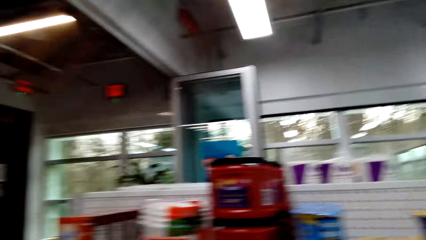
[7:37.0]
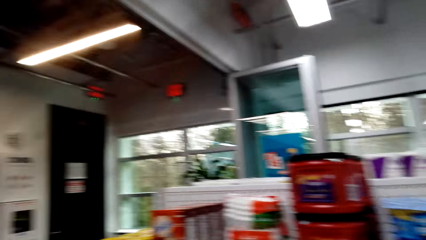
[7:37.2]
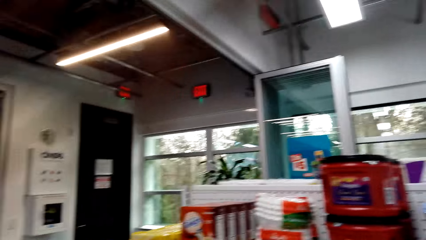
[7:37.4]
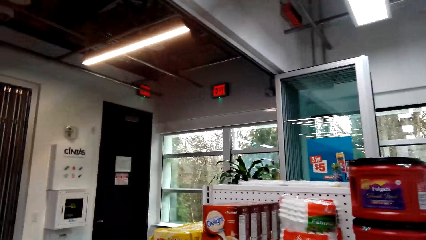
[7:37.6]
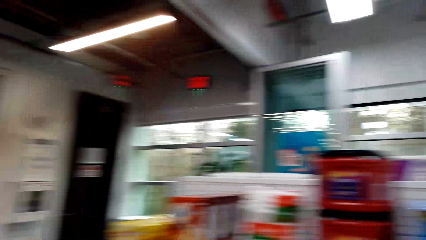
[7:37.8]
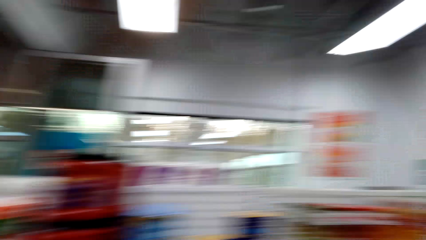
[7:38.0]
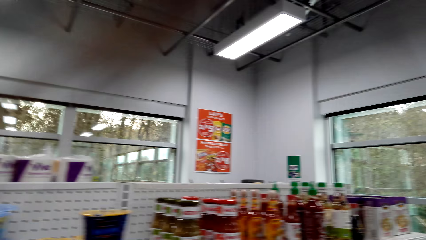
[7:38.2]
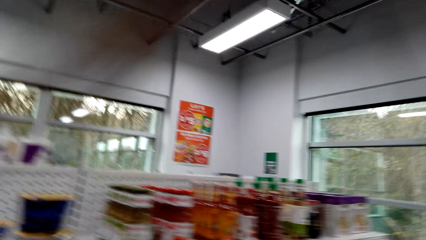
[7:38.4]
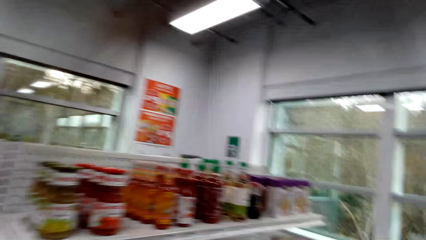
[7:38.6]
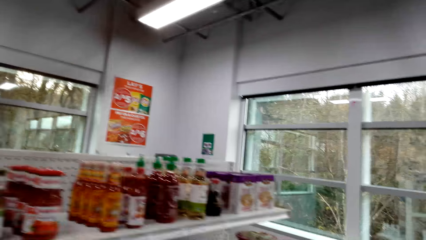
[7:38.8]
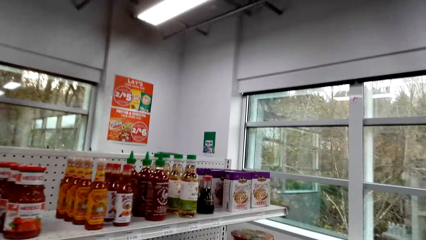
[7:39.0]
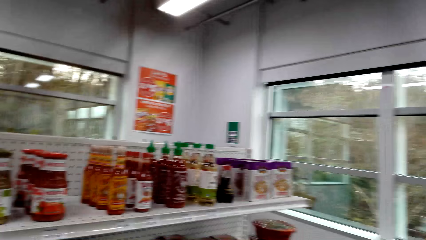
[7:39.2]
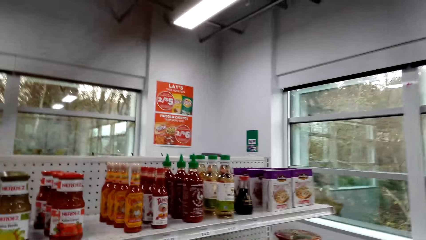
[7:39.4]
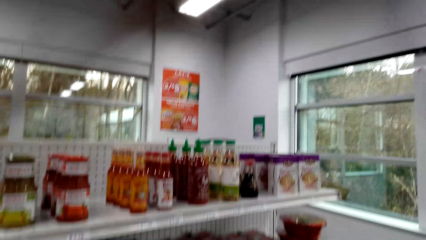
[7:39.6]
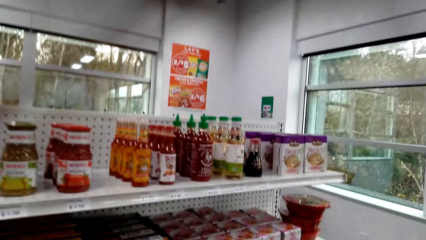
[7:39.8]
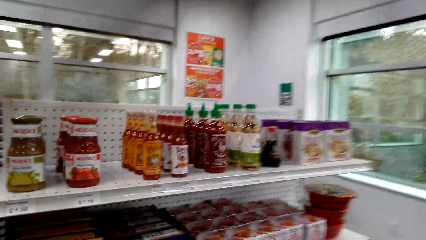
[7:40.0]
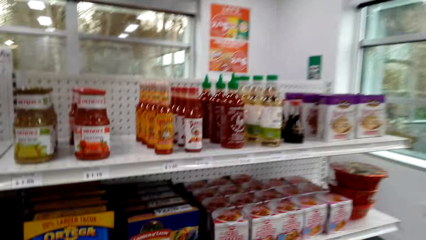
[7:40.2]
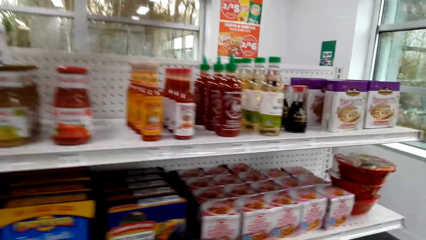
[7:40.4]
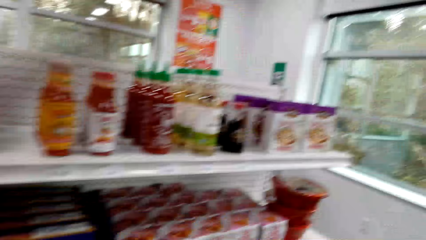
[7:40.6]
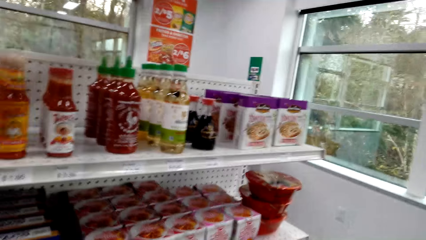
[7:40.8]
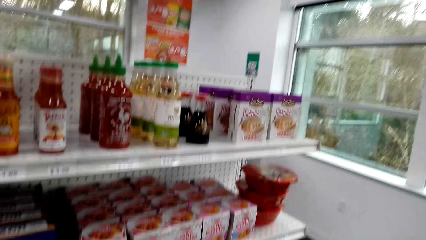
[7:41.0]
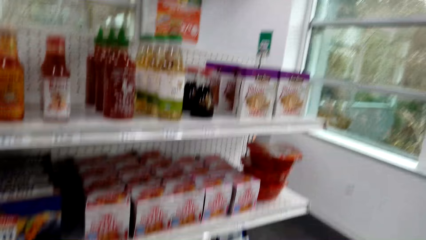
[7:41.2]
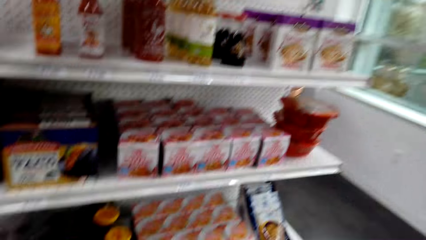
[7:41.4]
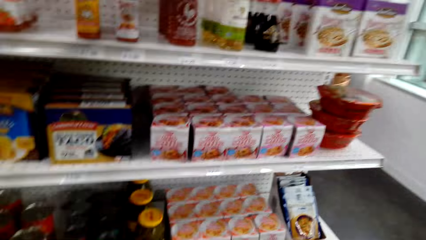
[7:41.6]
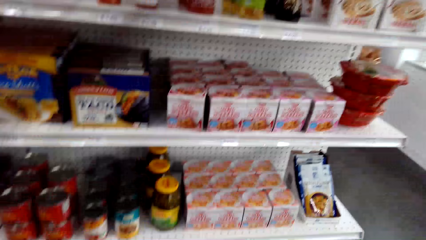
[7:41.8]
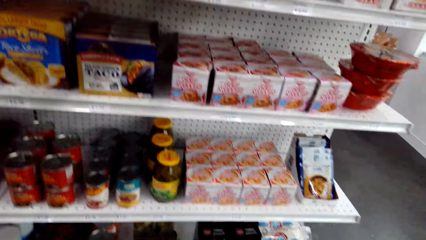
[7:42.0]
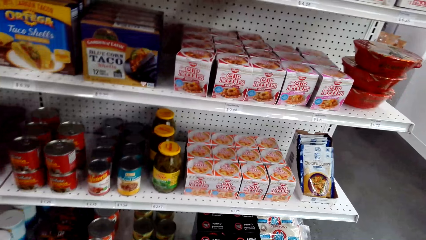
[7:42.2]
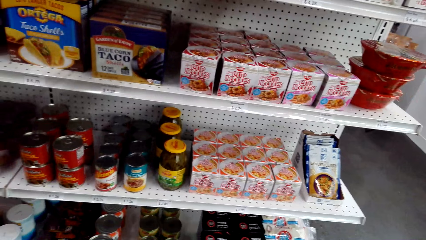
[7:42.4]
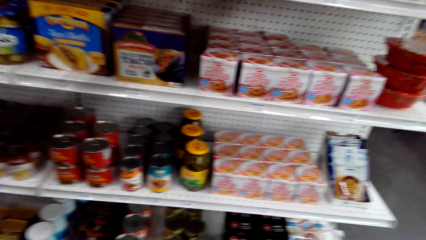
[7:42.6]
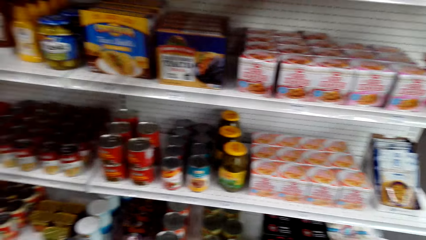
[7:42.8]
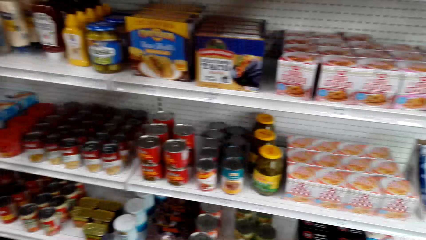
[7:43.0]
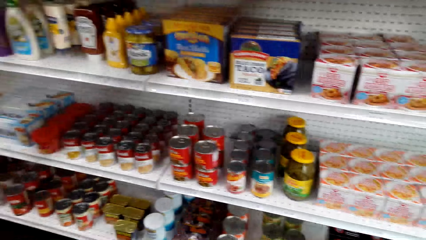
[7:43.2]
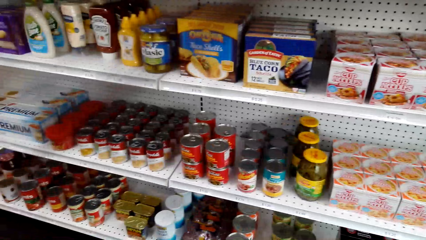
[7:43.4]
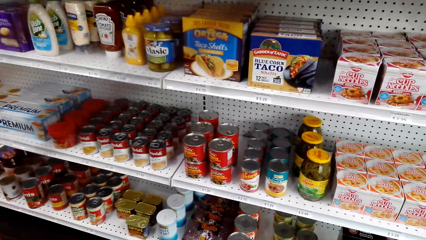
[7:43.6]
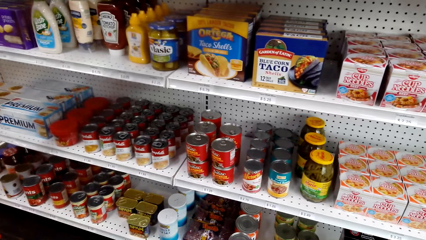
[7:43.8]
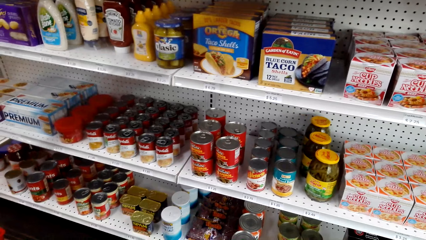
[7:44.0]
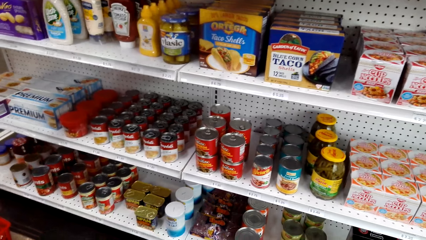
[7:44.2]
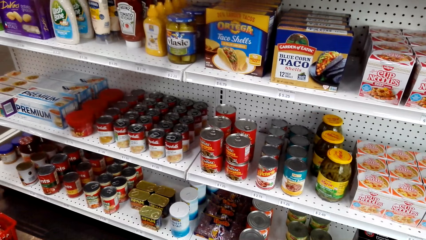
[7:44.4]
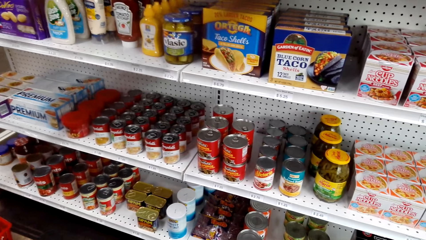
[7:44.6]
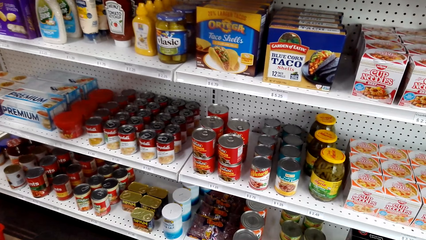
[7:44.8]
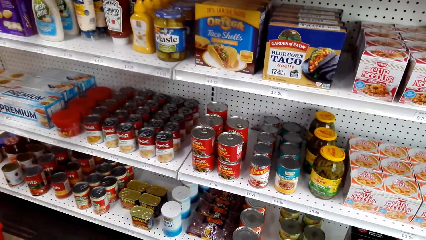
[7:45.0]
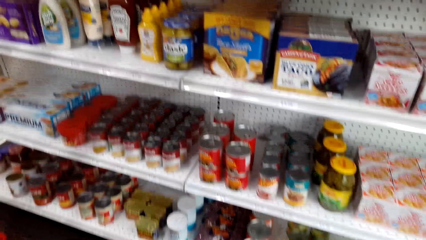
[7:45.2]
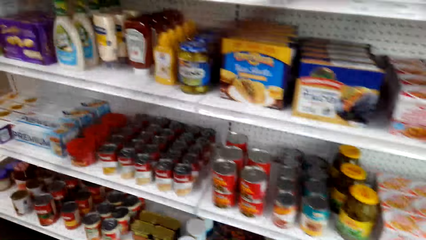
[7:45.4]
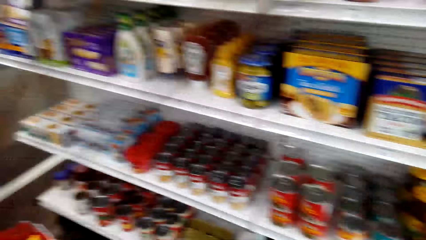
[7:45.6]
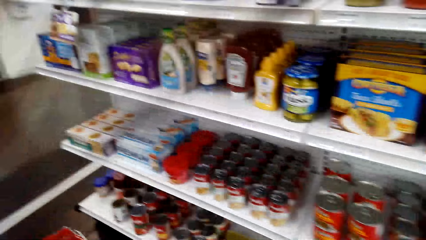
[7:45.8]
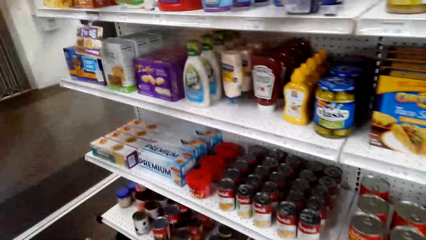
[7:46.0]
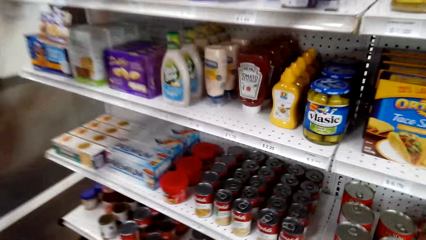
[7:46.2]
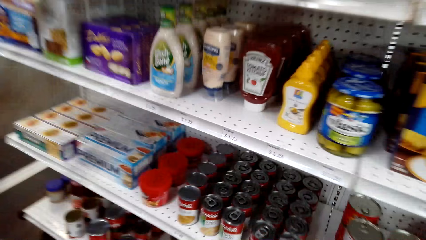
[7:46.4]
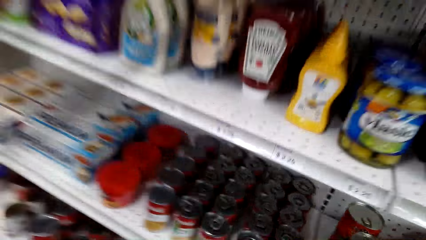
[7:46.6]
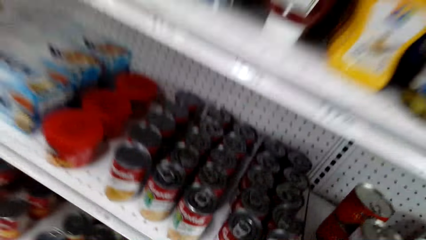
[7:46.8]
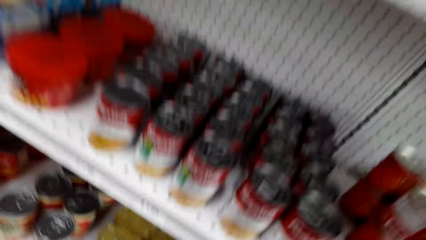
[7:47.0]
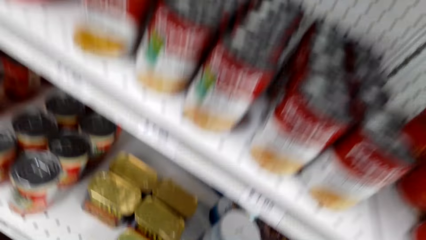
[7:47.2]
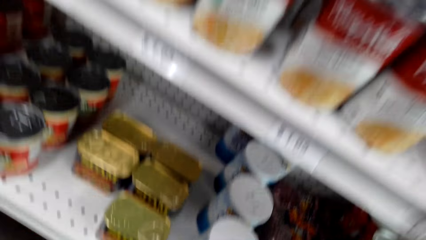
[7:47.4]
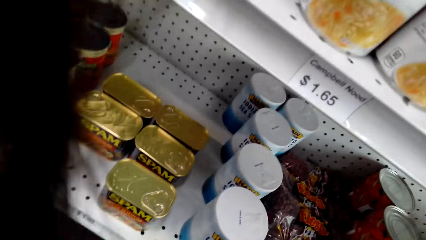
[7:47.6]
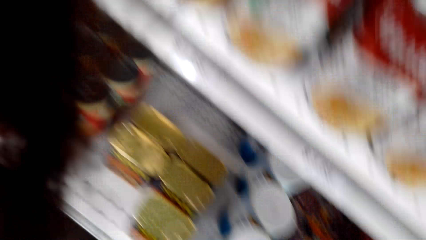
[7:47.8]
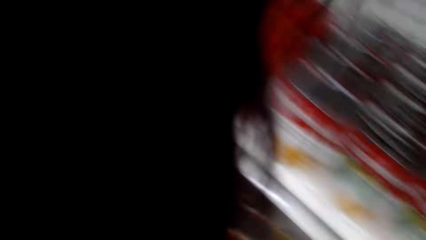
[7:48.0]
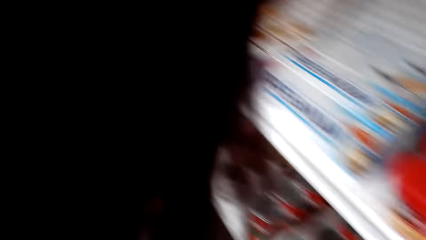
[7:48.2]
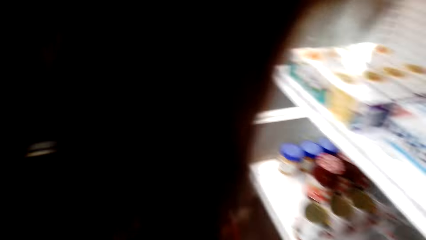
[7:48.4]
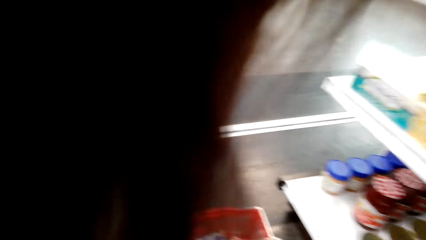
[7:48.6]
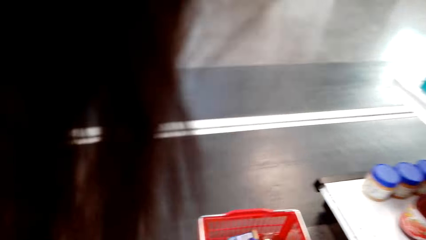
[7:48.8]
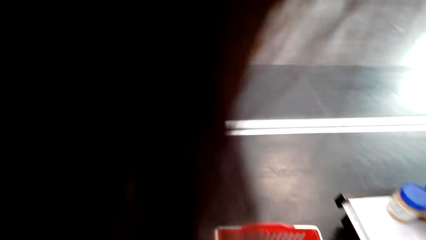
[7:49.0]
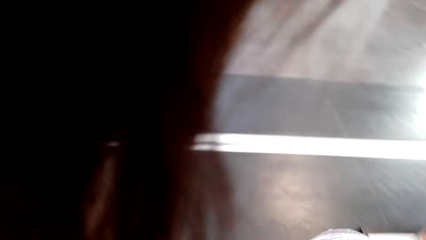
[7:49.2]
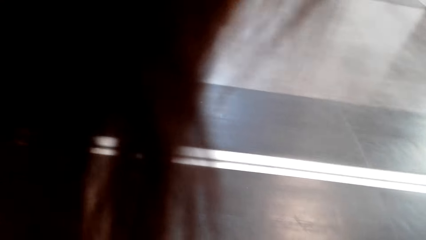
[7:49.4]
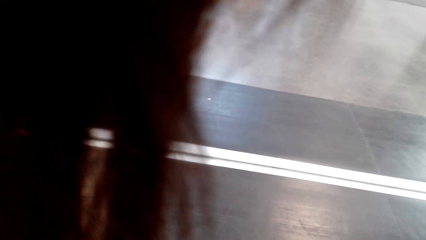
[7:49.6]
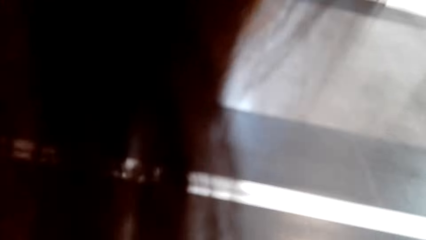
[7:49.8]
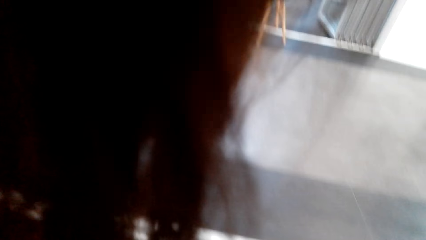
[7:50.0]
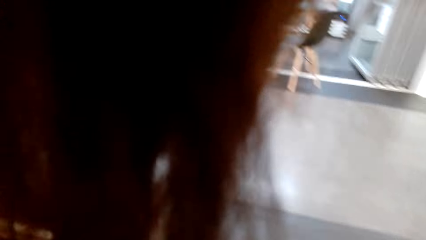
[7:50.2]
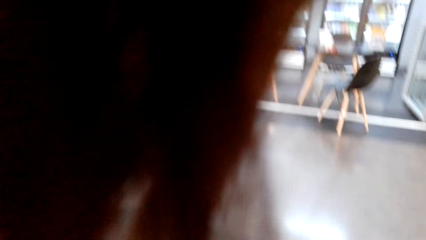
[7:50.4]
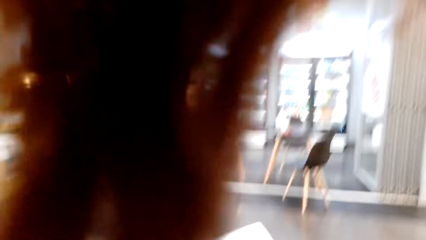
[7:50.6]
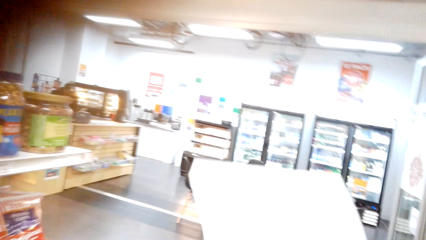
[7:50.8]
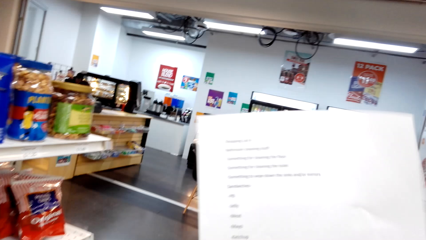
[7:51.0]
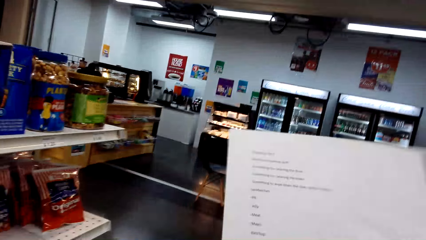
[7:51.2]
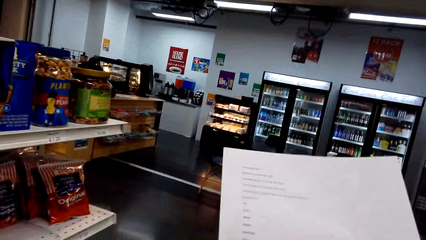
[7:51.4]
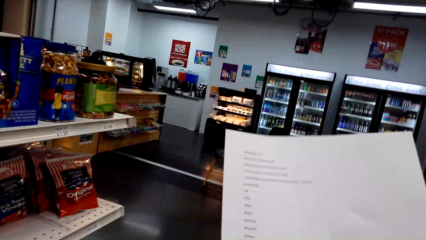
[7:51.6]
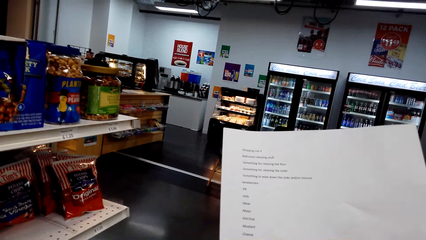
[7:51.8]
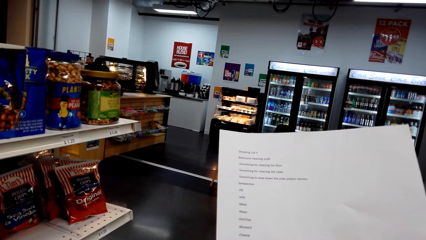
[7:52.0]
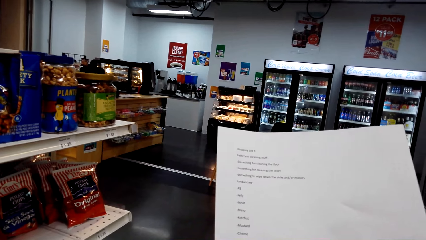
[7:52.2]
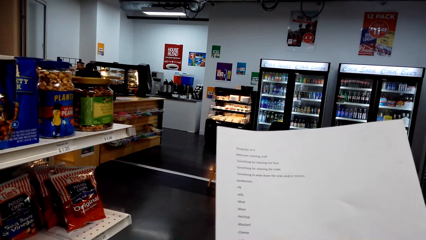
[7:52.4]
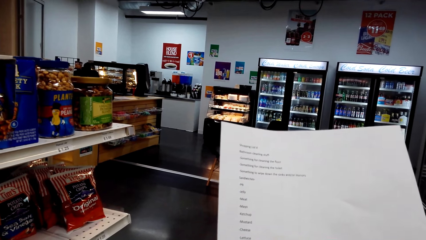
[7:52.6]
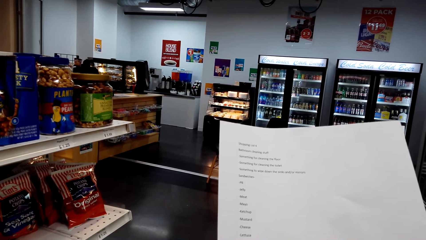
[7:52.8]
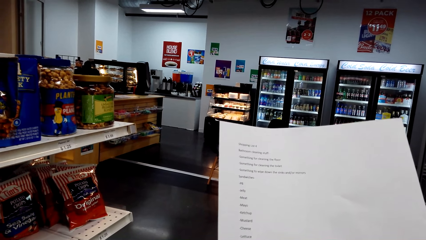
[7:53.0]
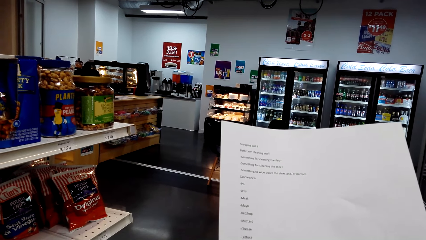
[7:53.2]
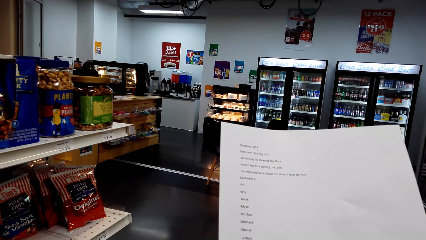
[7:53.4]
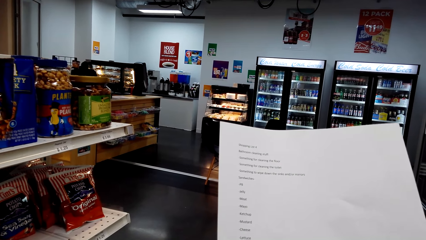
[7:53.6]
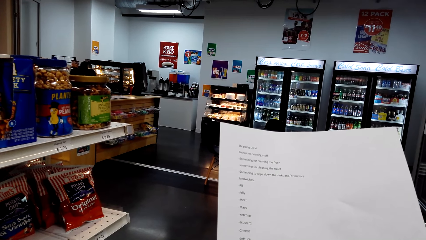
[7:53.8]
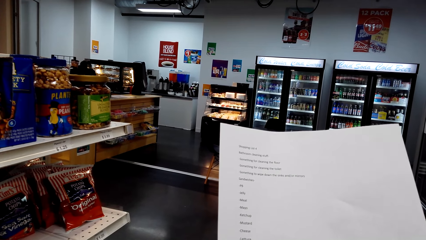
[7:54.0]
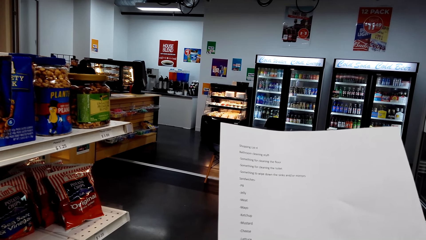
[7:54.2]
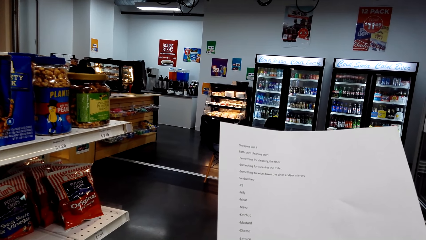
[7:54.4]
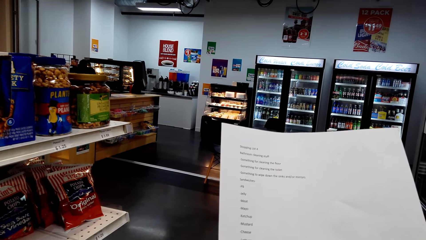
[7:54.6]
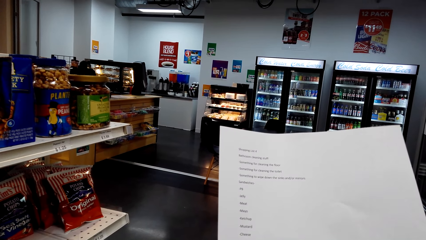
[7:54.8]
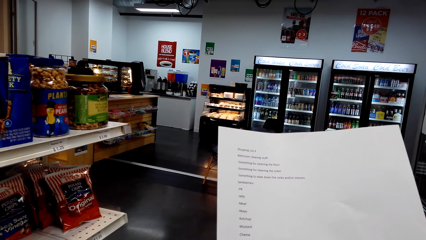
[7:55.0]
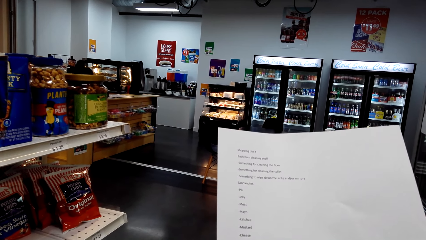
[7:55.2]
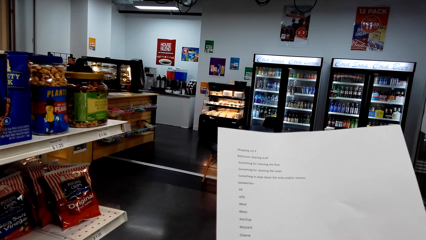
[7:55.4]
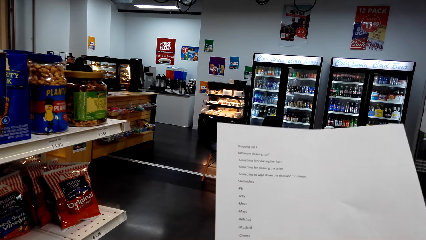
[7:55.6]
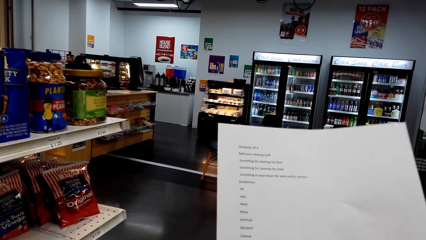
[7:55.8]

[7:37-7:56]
The camera wearer picks up a can. They put the can in the basket. They look at the shopping list.
